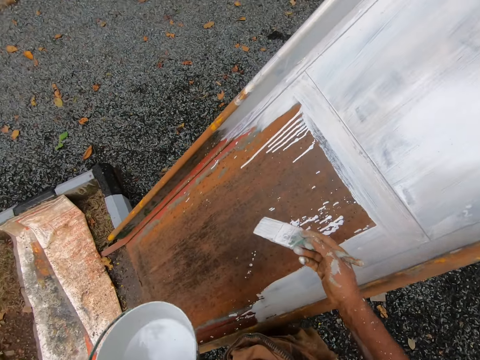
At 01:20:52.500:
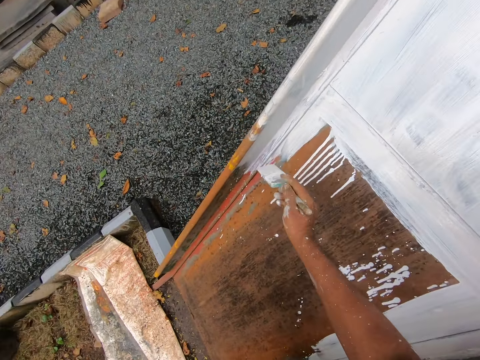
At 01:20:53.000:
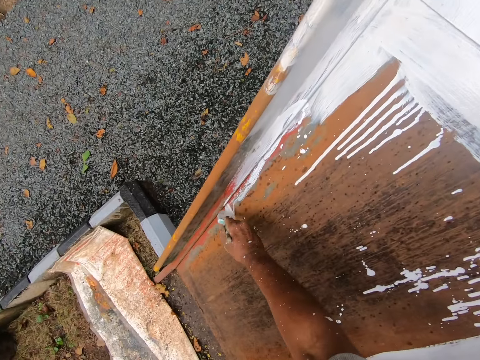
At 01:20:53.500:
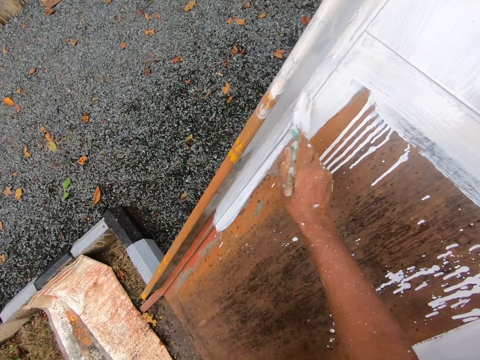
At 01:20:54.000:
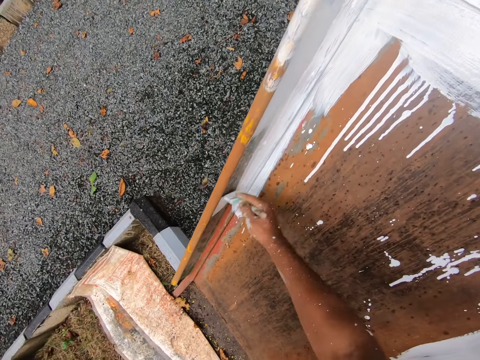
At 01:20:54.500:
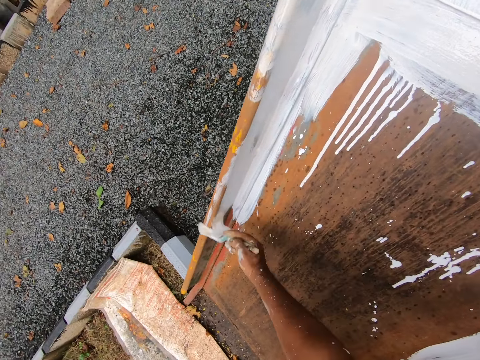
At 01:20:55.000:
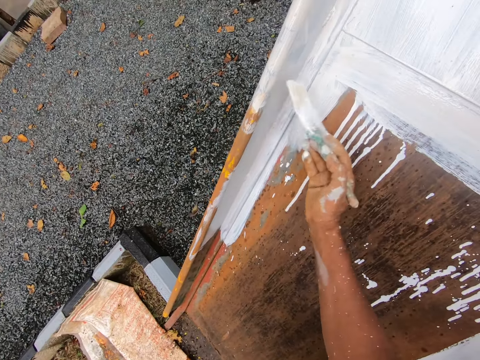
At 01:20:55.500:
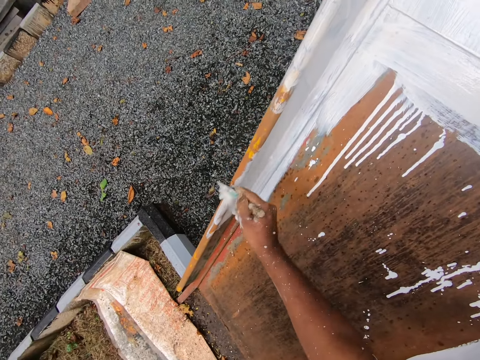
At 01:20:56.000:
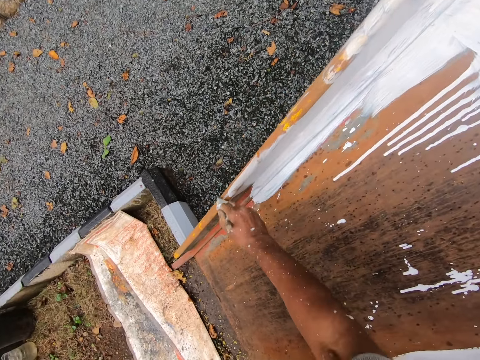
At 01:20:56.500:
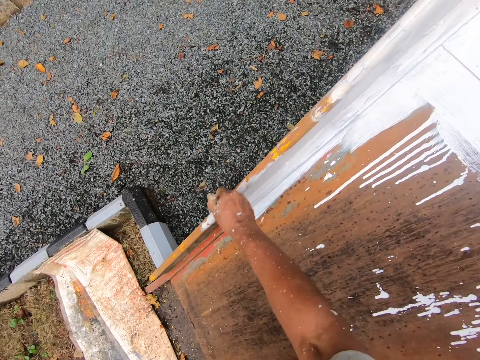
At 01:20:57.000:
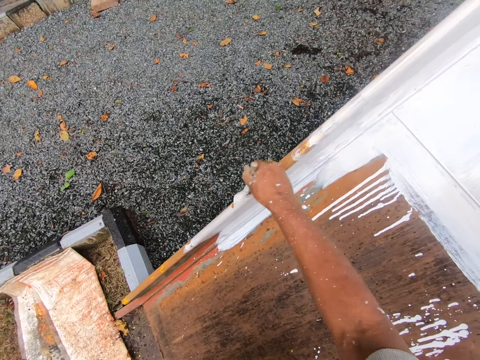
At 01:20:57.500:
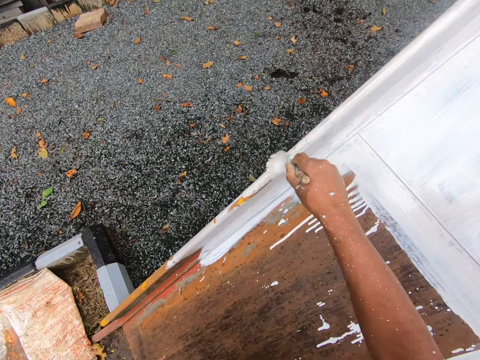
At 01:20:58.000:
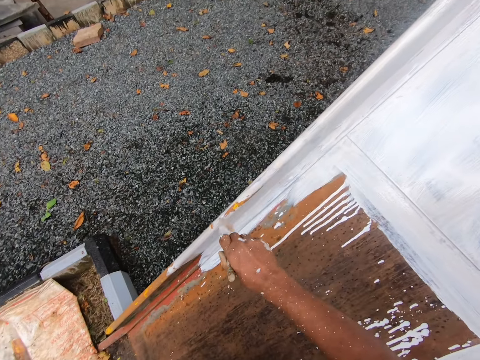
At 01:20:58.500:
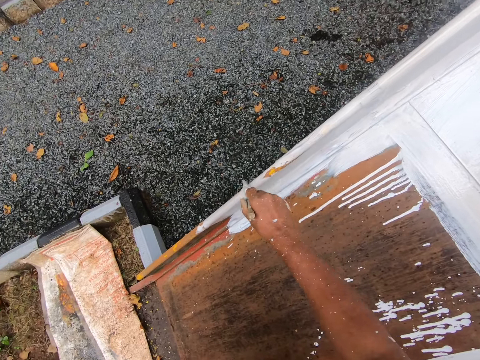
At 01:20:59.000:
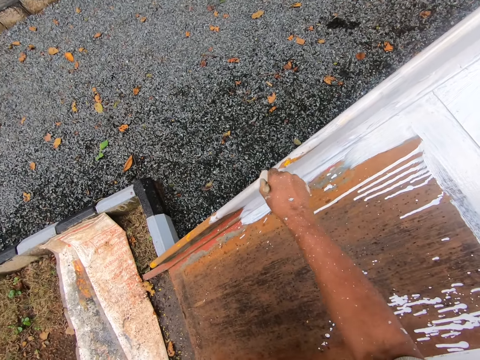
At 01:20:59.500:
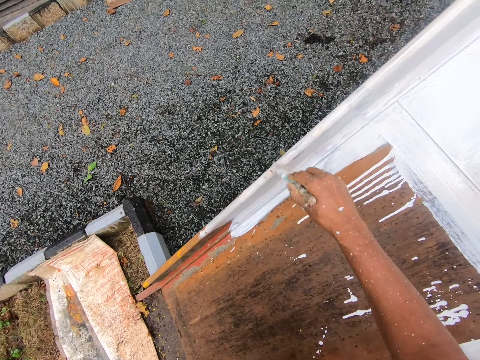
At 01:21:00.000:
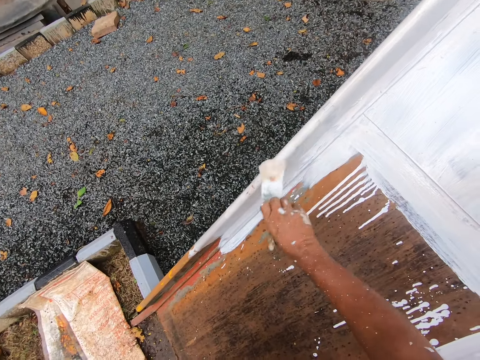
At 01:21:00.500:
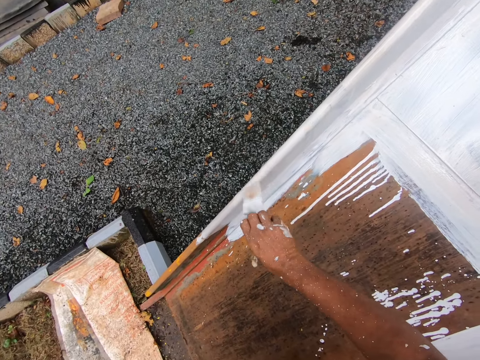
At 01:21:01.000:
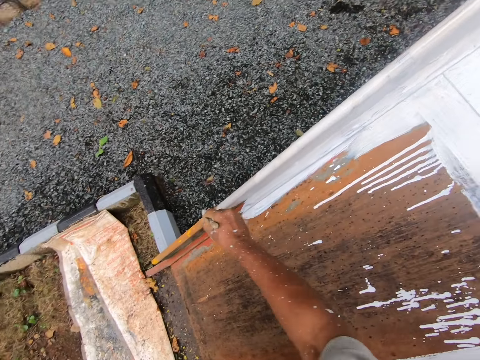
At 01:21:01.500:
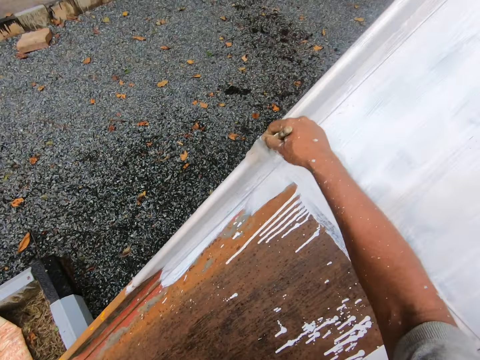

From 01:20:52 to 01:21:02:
The camera wearer paints the rail of the playground slide with the paint brush in his right hand.

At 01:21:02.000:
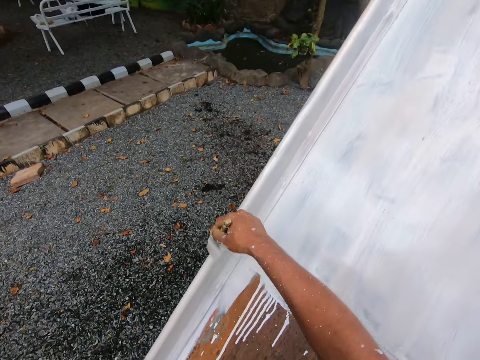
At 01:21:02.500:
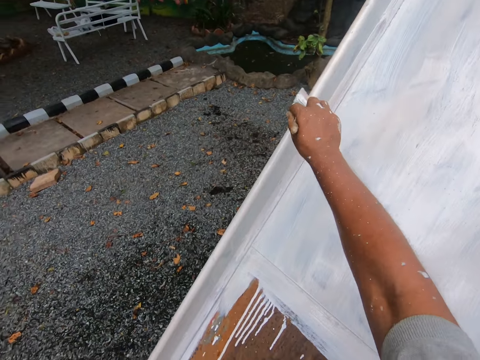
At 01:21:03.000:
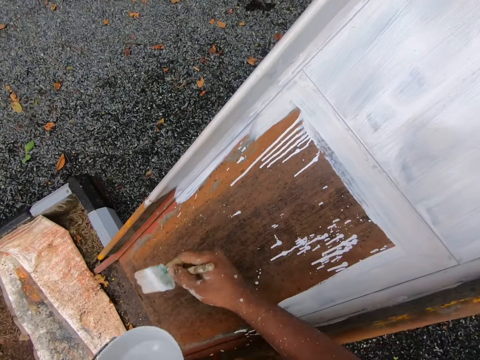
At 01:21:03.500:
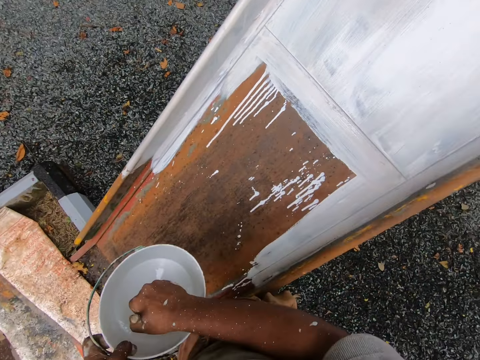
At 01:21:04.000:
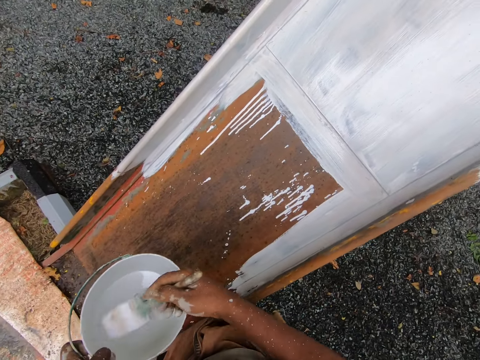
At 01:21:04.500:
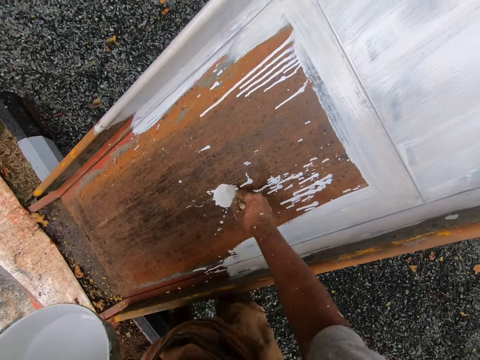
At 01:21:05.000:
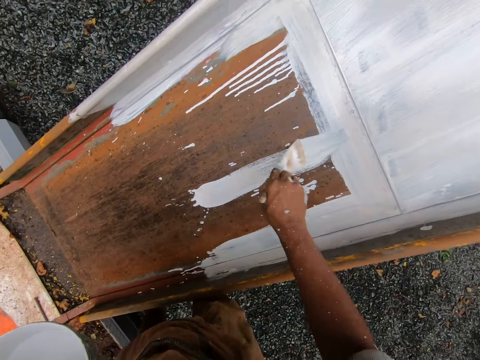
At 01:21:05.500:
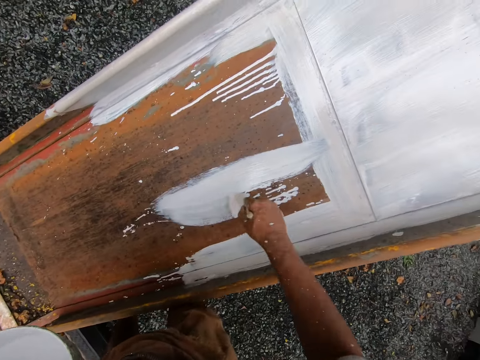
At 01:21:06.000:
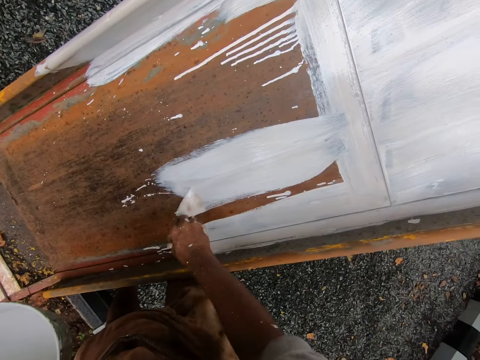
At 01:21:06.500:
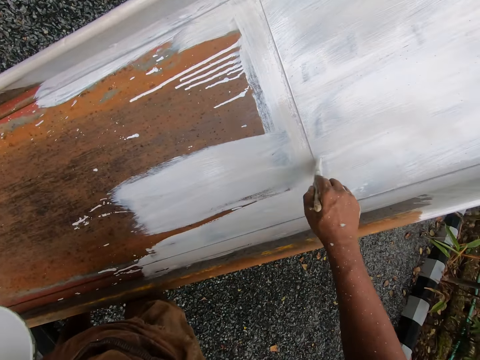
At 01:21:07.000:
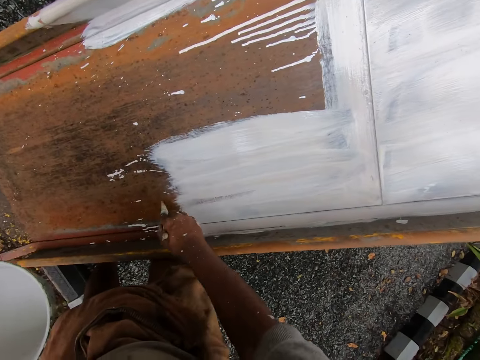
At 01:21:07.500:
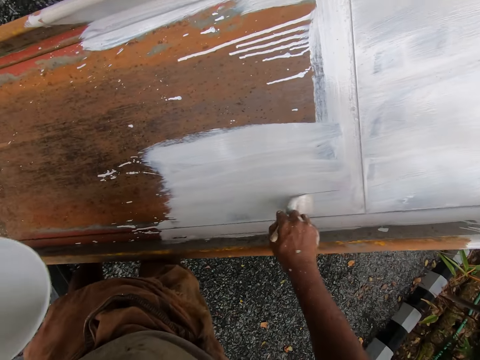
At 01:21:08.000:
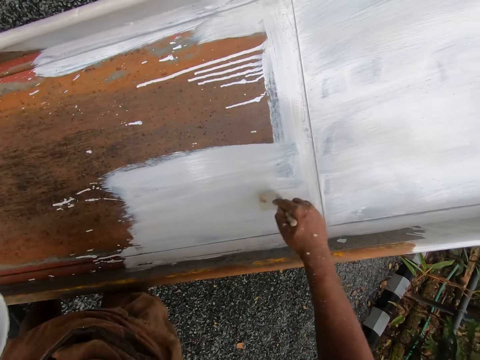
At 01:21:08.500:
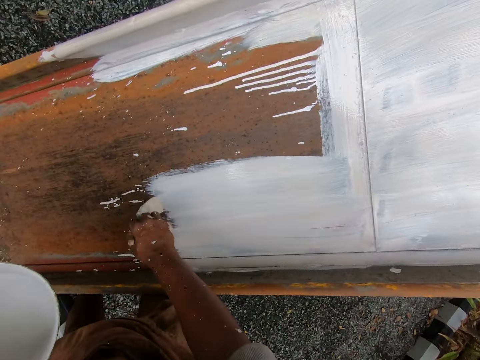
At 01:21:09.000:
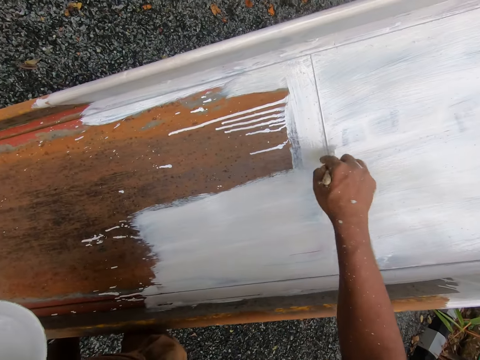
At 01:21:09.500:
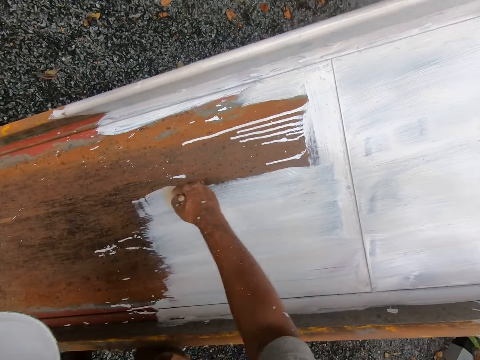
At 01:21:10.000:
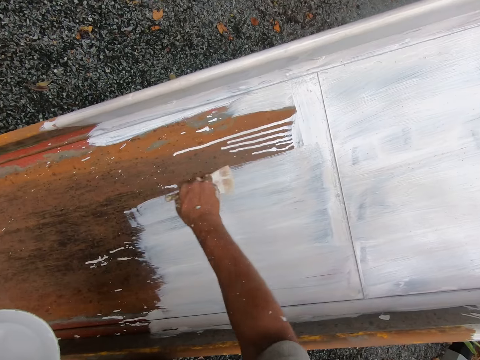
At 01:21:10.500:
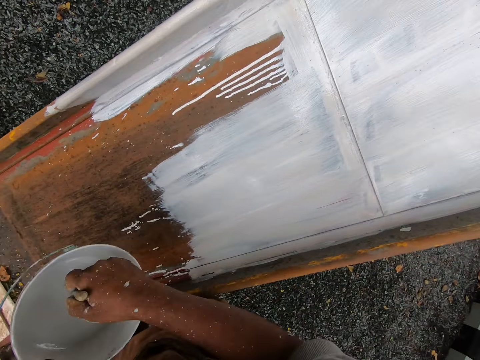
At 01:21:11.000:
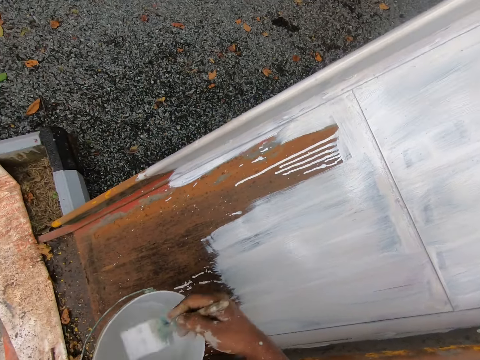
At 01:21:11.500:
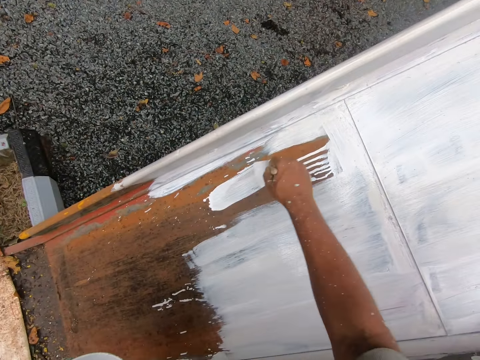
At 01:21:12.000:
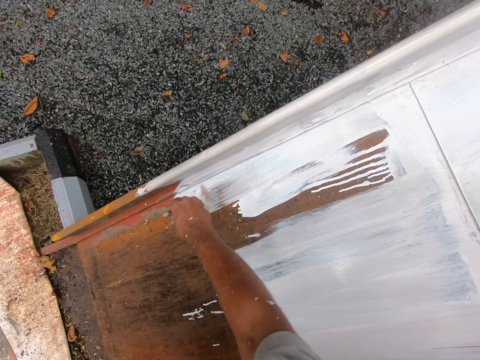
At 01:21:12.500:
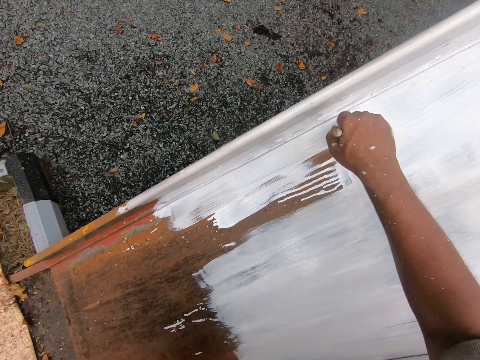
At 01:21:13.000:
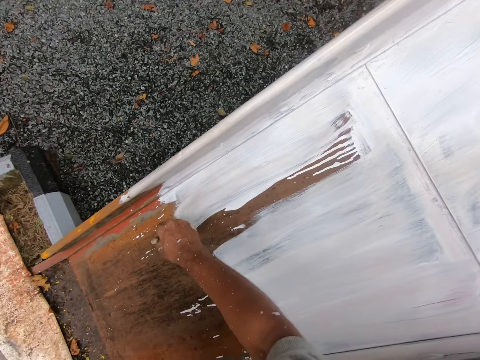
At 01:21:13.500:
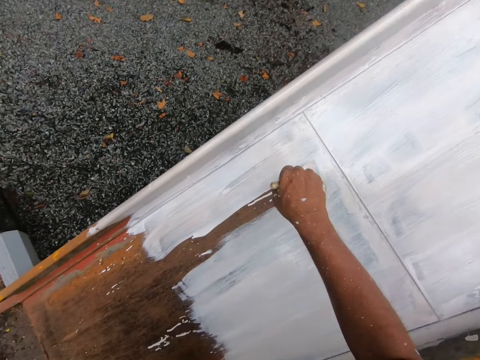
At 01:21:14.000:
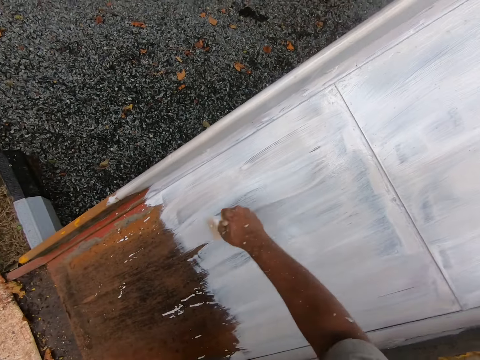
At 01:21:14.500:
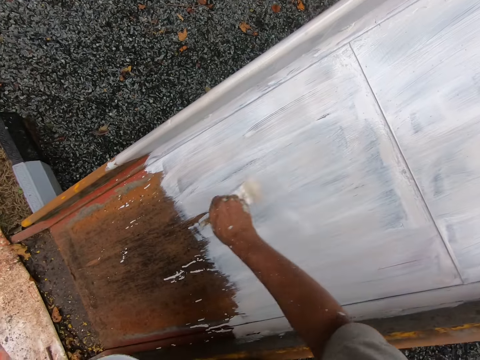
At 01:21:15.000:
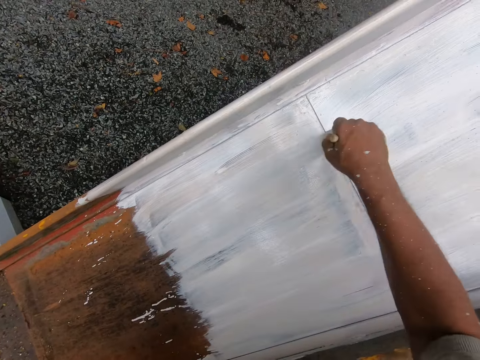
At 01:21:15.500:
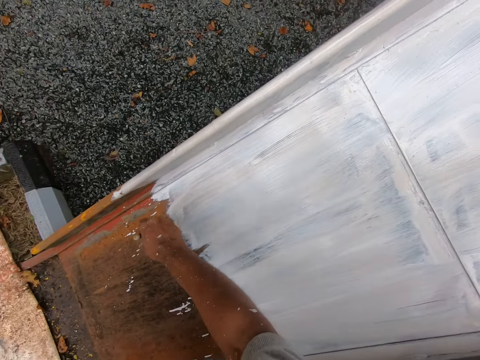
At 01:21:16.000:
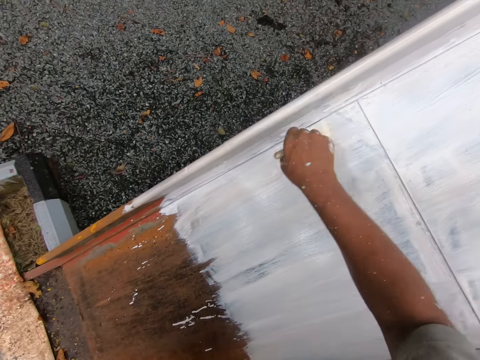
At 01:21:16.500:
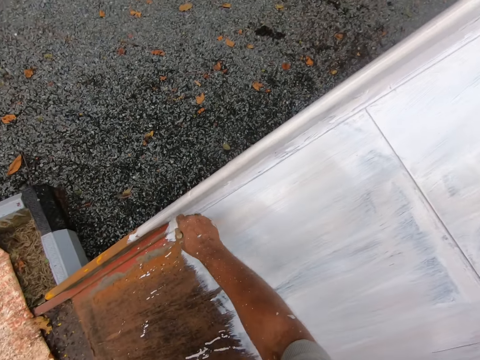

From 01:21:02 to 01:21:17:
The camera wearer dips the paintbrush into the bucket of paint with his right hand. He removes the paintbrush from the bucket. He paints the sliding surfaces of the playground slide with the paintbrush in his right hand. He dips the paintbrush into the bucket of paint with his right hand. He removes the paintbrush from the bucket. He paints the sliding surfaces of the playground slide with the paintbrush in his right hand.

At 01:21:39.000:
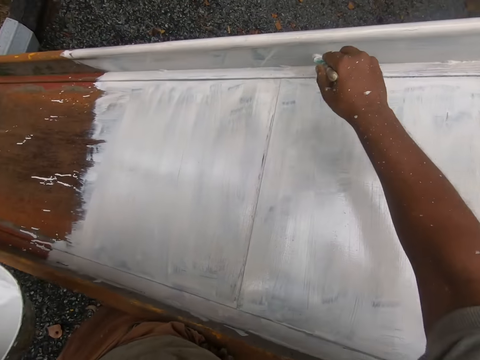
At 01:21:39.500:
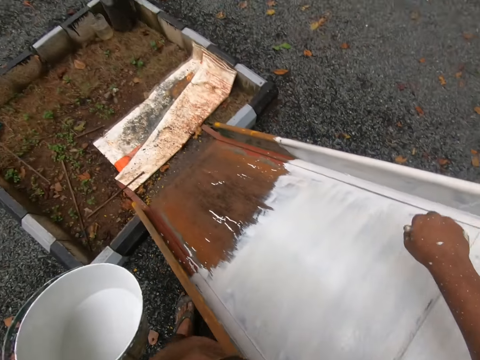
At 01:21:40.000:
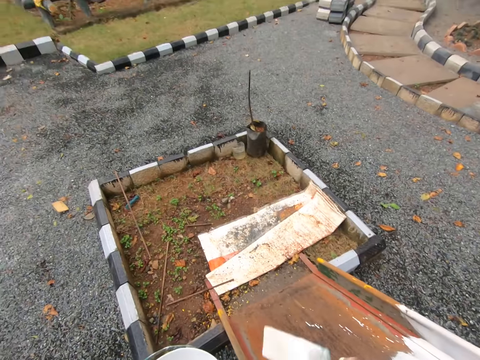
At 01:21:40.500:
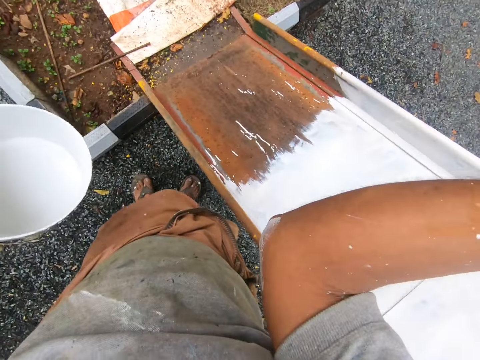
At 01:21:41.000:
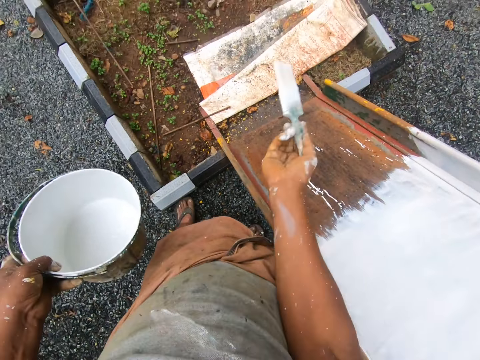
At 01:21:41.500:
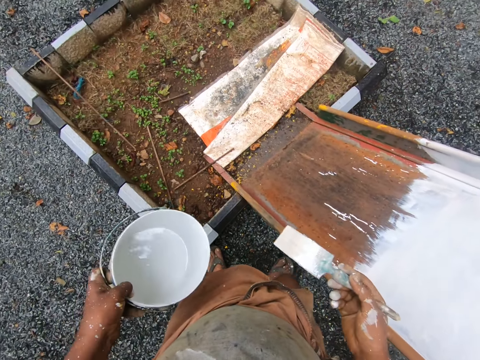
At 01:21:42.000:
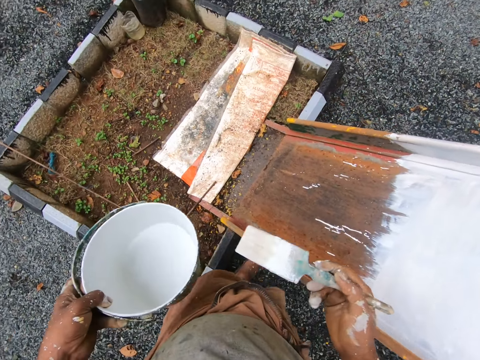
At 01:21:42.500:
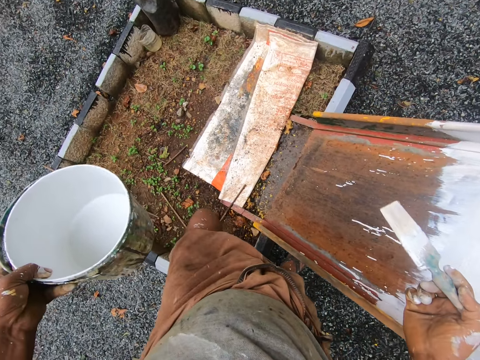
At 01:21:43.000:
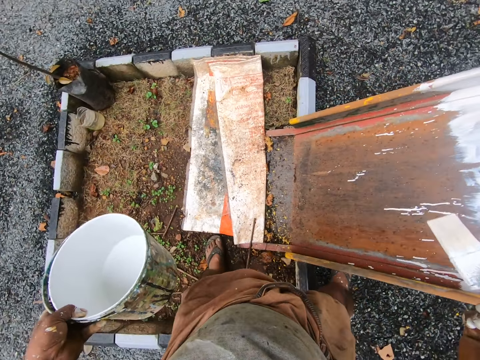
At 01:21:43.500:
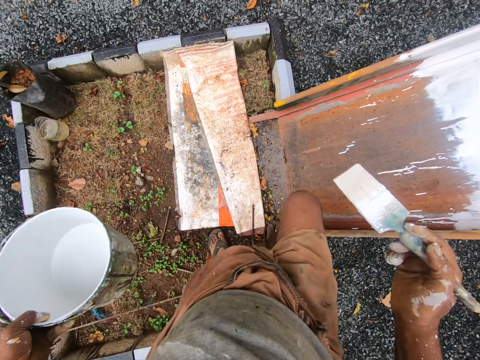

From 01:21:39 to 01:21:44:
The camera wearer looks at his arm. He wipes his elbow with his t-shirt. He walks to the front of the slide.
